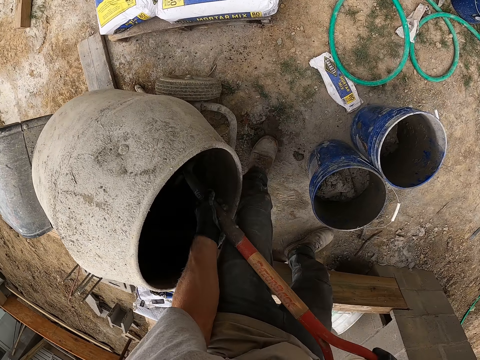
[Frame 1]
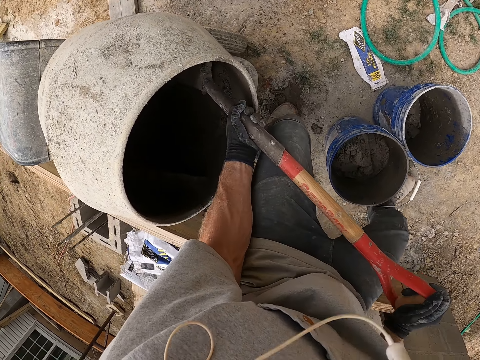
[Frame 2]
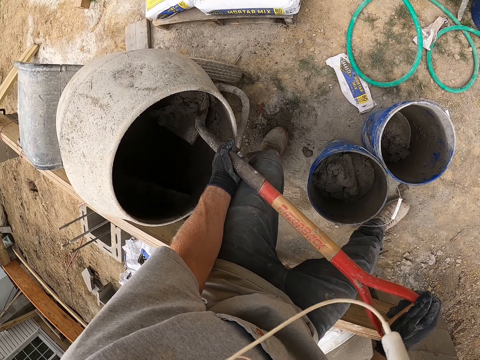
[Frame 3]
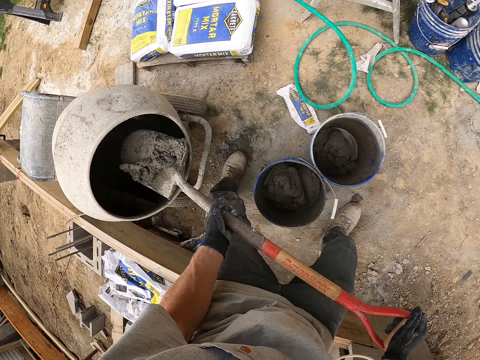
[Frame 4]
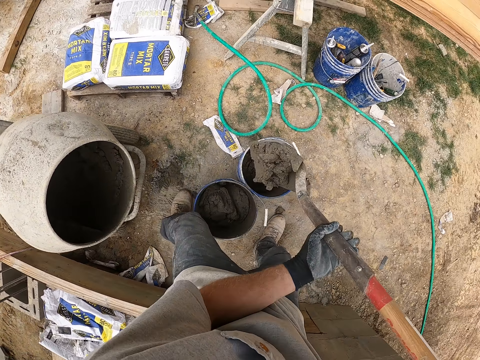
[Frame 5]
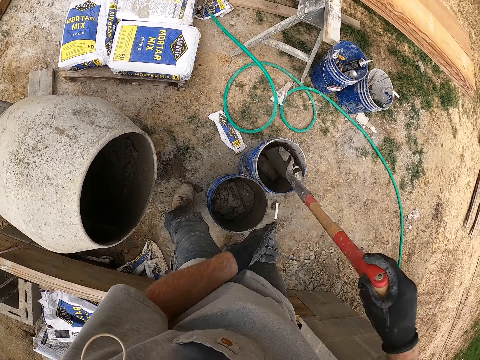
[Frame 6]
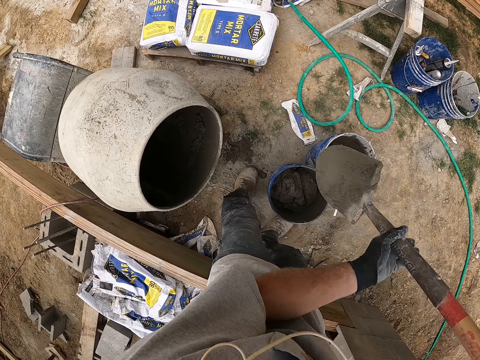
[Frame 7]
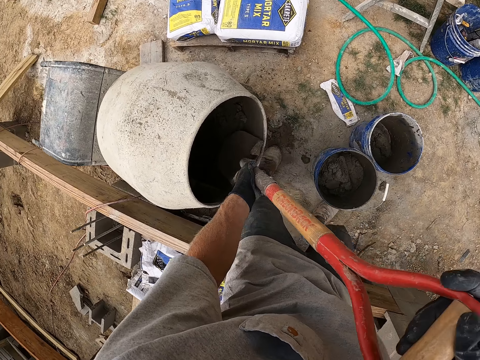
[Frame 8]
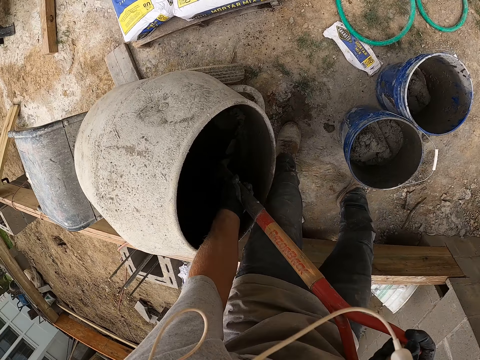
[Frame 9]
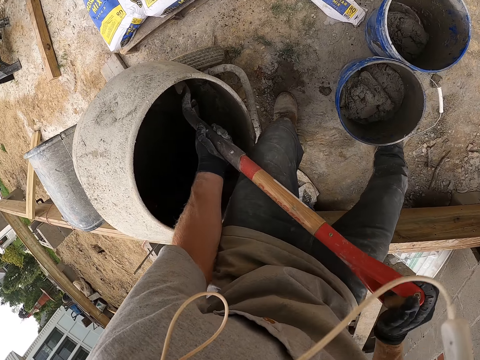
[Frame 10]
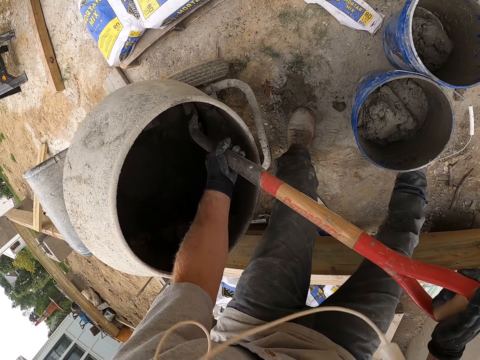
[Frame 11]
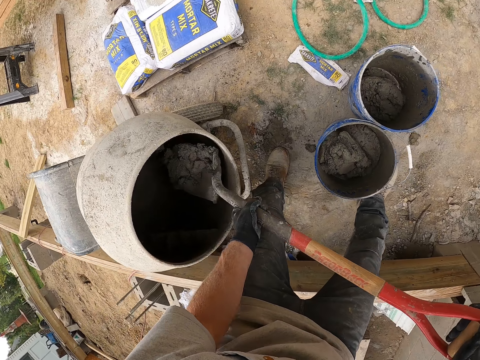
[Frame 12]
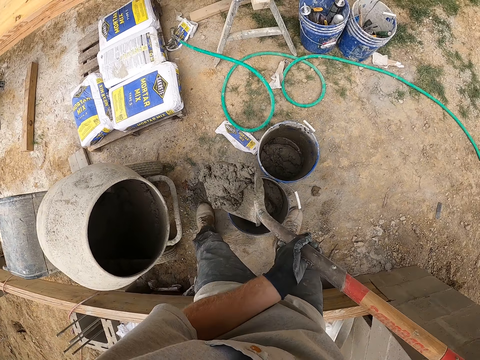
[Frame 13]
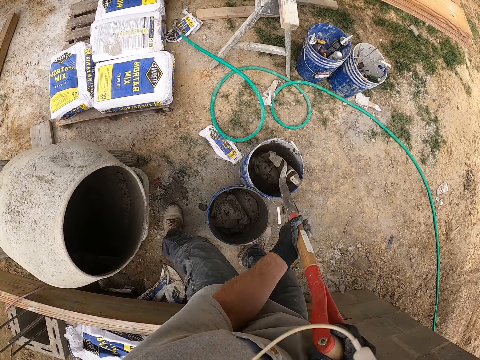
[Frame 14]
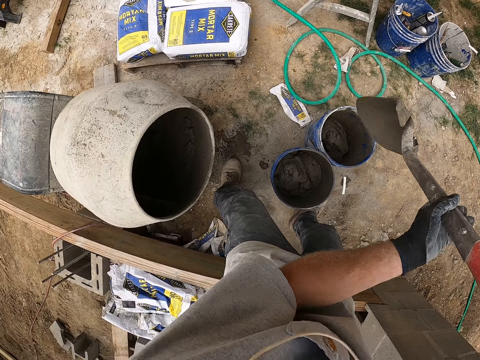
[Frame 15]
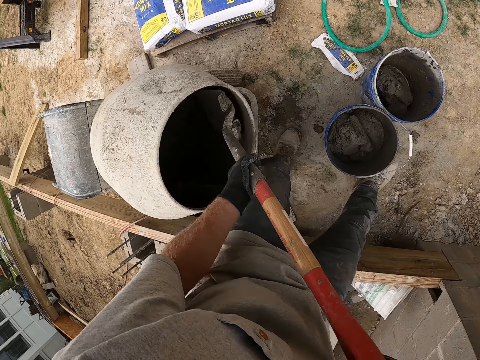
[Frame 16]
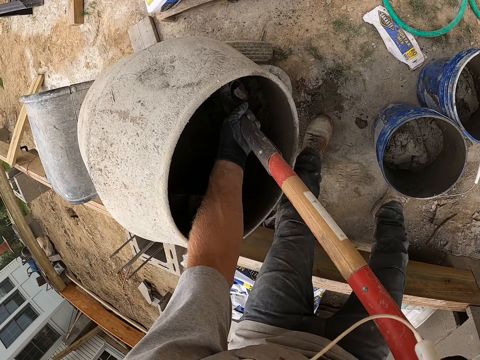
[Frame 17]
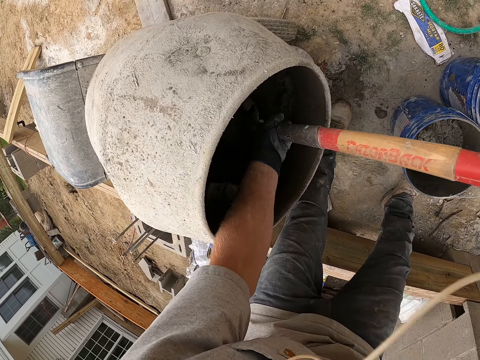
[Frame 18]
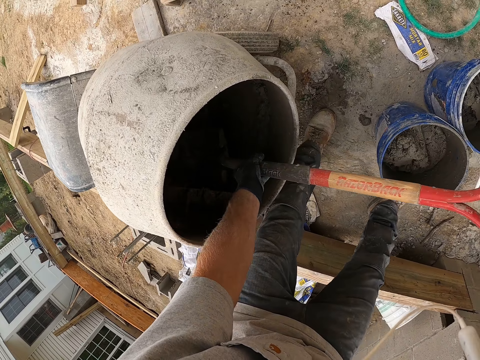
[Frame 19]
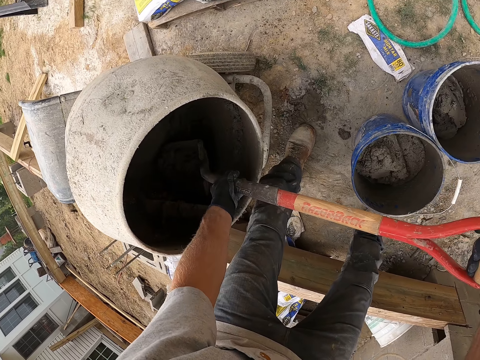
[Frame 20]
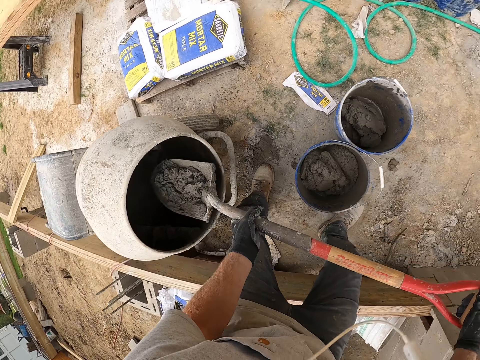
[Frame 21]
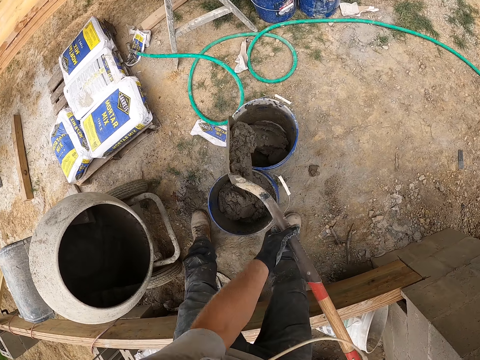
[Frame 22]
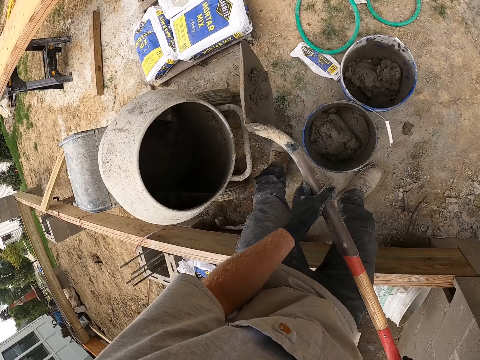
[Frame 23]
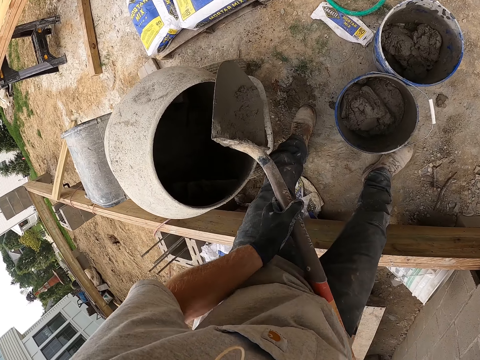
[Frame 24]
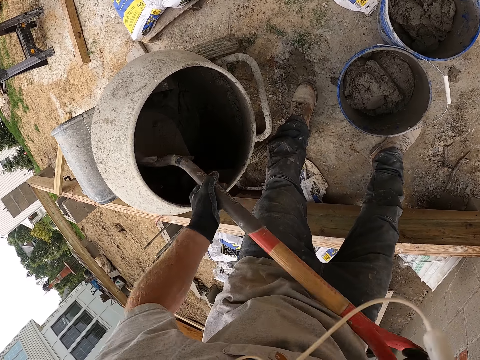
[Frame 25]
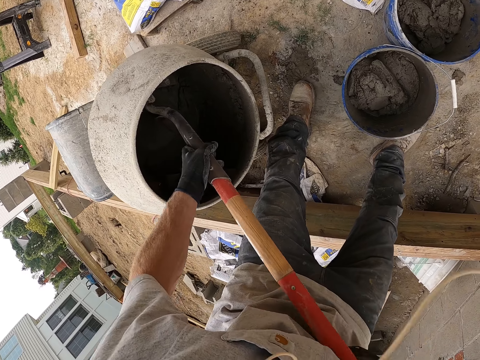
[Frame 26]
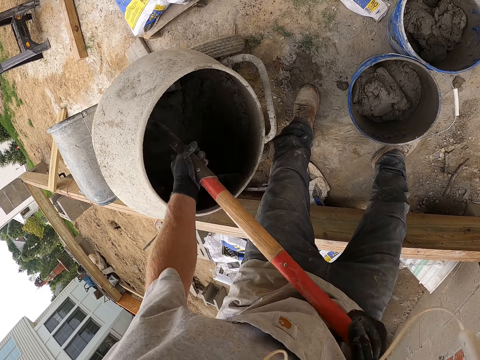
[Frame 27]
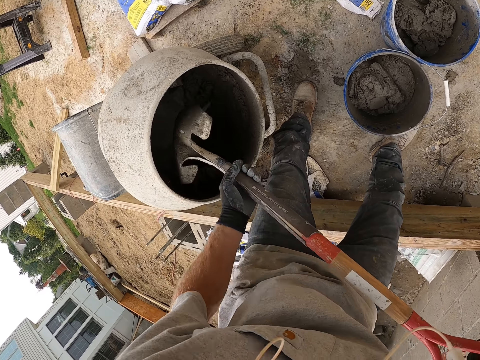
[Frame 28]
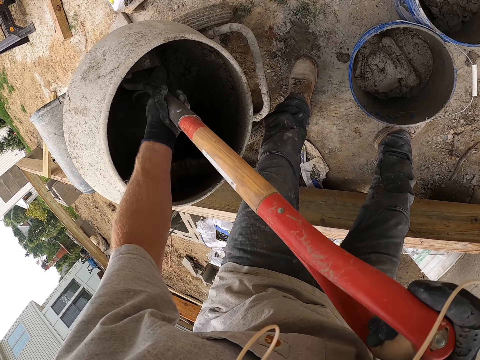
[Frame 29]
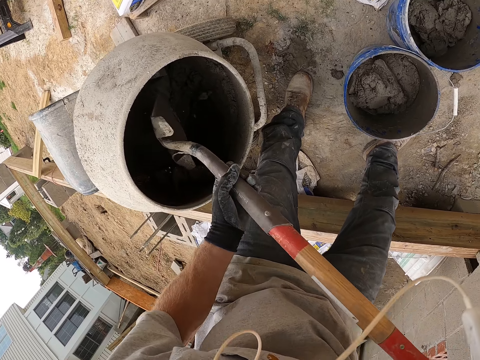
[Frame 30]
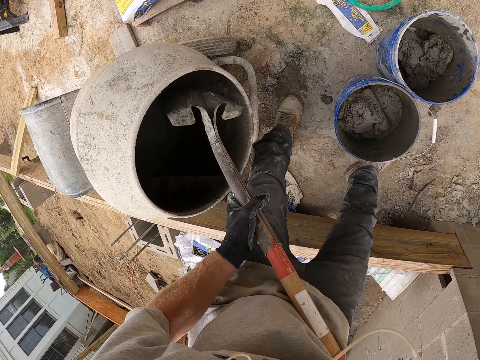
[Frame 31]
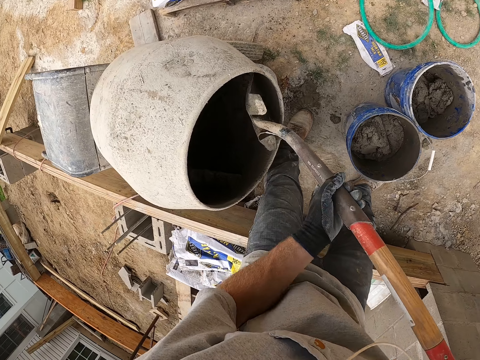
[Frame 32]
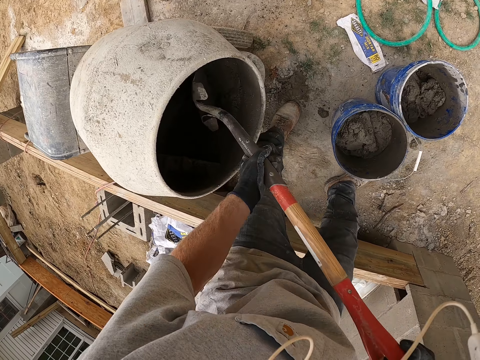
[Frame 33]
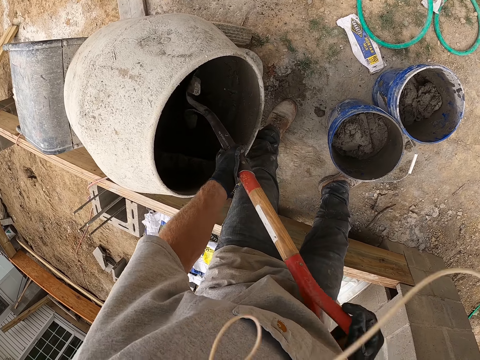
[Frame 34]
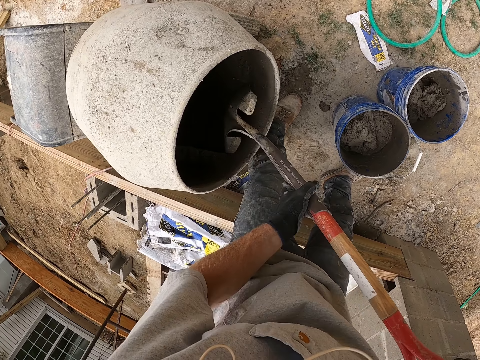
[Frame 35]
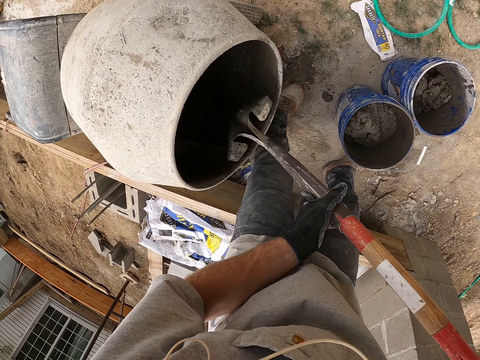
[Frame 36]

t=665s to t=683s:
The camera wearer scoops concrete or mortar from a concrete mixer machine or mixing machine with a shovel. They put the concrete in a second paint bucket with the shovel. They scoop the concrete from the concrete mixer machine with the shovel. They put the concrete in the second paint bucket with the shovel. They scoop the concrete from the concrete mixer machine with the shovel. They put the concrete in the second paint bucket with the shovel. They mix the concrete in the concrete mixer machine with the shovel. They scrape the mortar in the mixing machine.

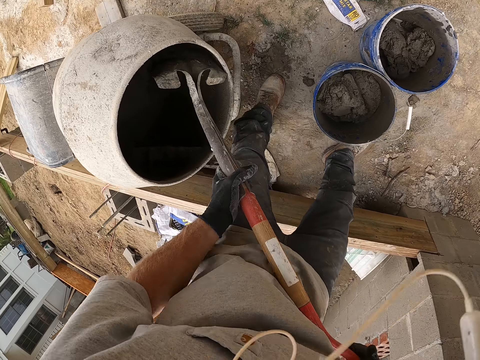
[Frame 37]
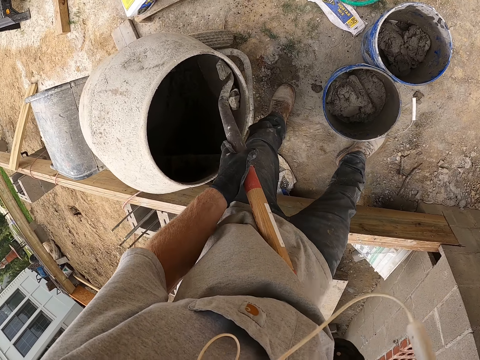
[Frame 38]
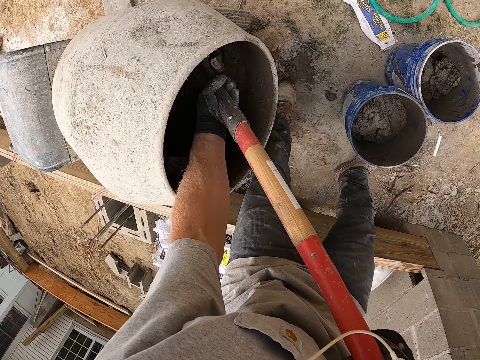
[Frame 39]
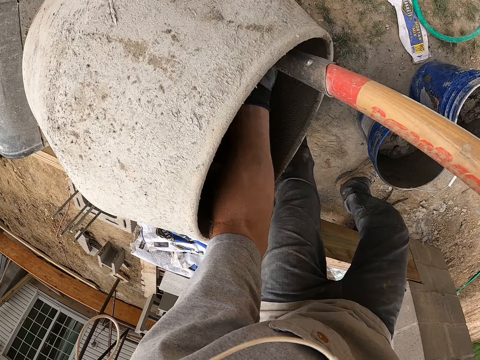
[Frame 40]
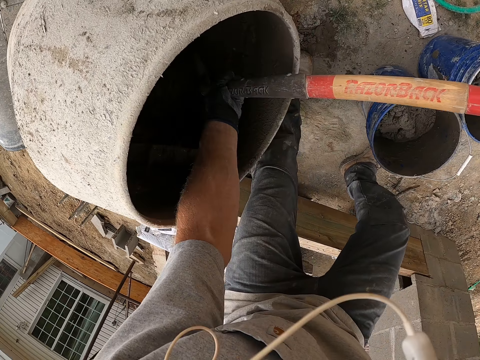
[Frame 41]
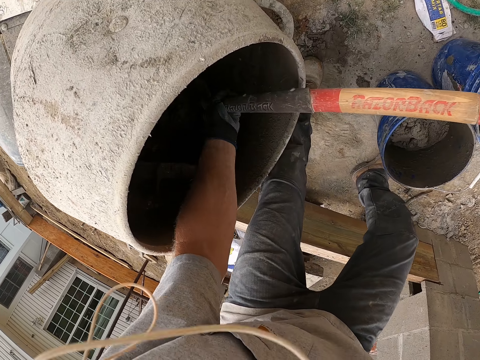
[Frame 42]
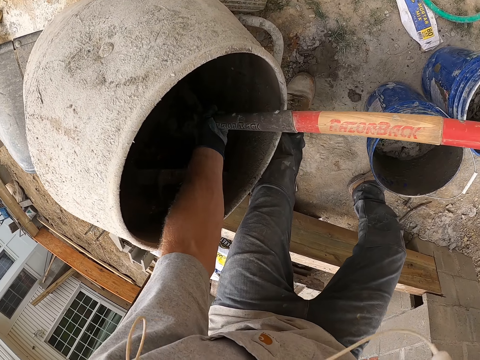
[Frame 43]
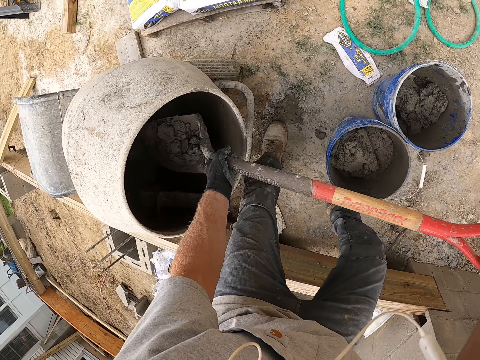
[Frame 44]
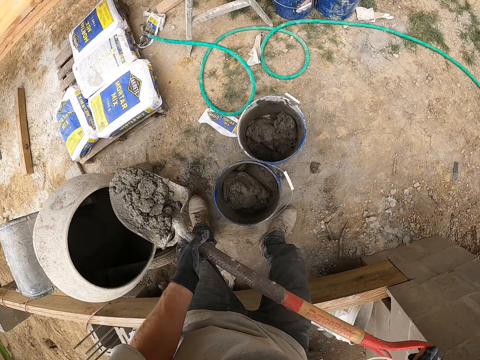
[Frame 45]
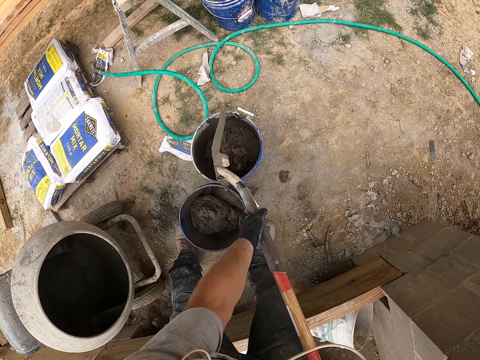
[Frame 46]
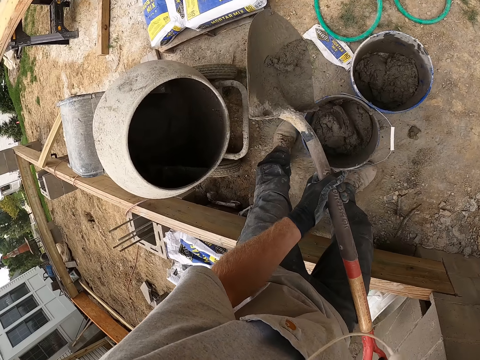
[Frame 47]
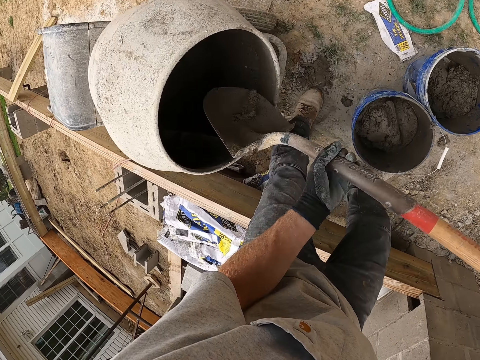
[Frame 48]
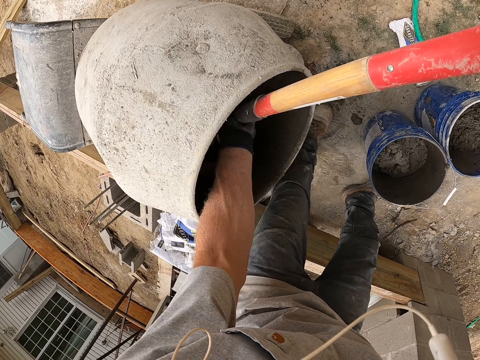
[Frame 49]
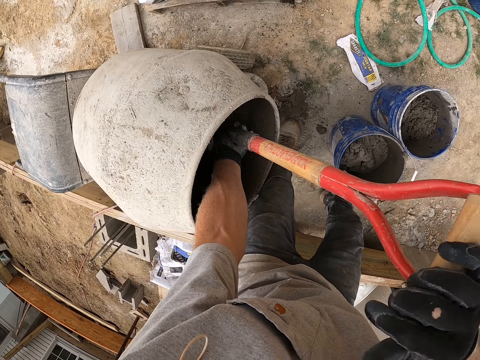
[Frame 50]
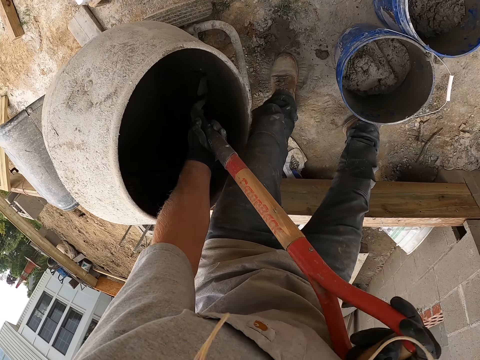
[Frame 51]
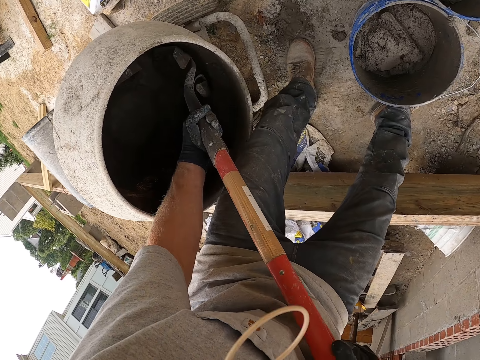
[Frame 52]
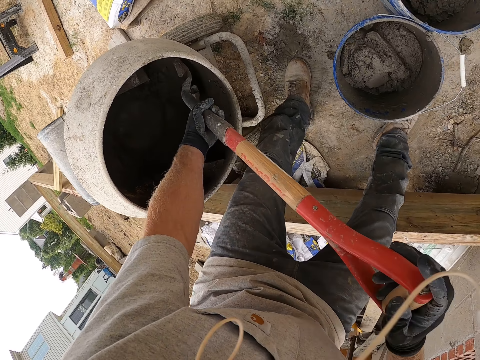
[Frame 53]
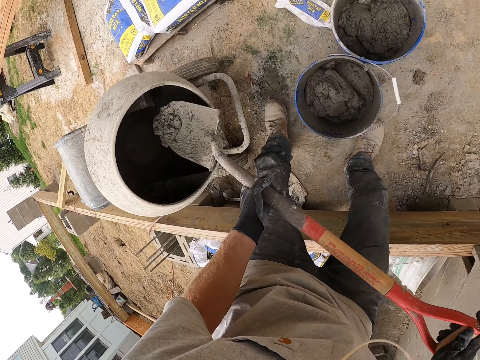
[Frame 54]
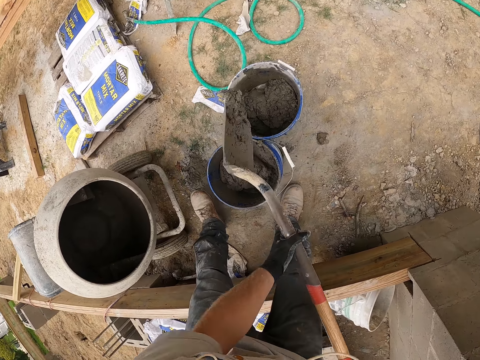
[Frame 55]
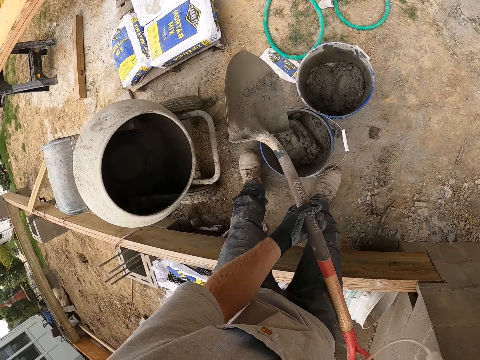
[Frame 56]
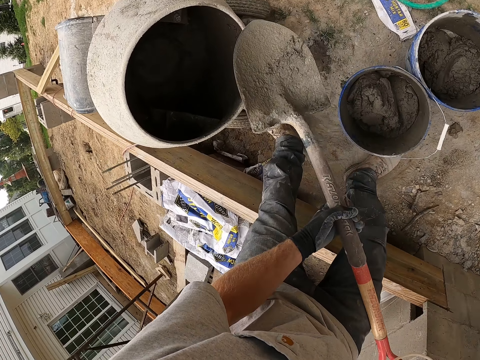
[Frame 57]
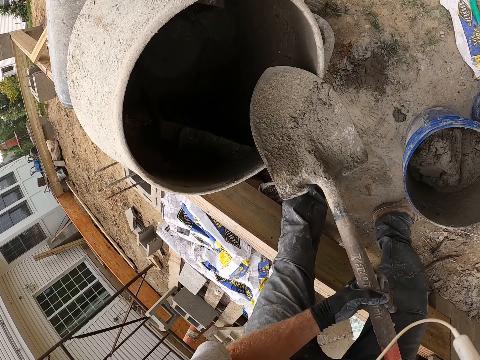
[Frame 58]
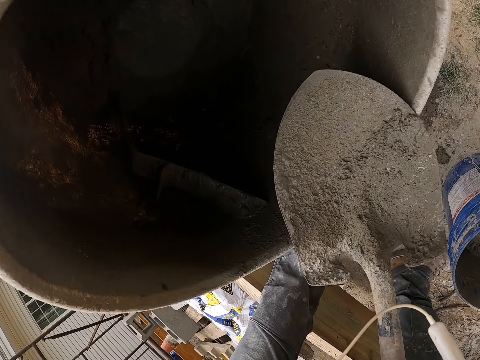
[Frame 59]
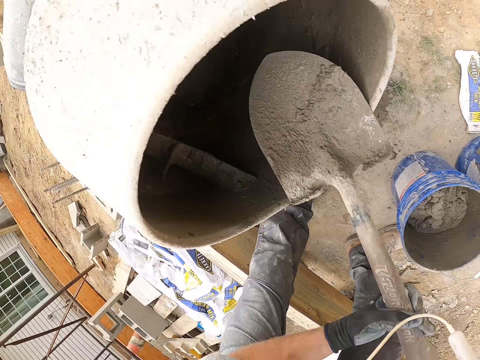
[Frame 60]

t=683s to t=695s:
The camera wearer scoops concrete from a concrete mixer machine with a shovel. They put the concrete in a second paint bucket with the shovel. They scoop the concrete from the concrete mixer machine with the shovel. They put the concrete in the second paint bucket with the shovel.
